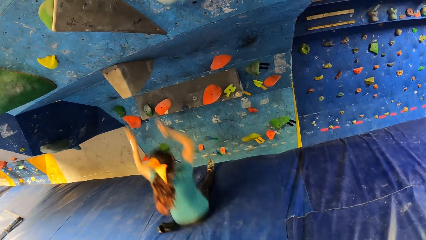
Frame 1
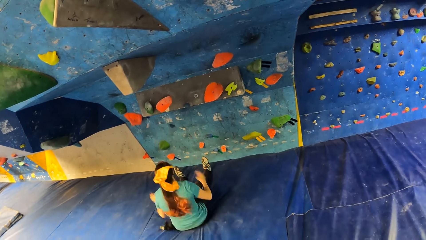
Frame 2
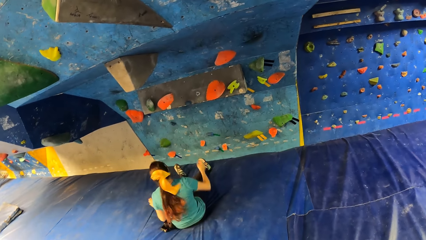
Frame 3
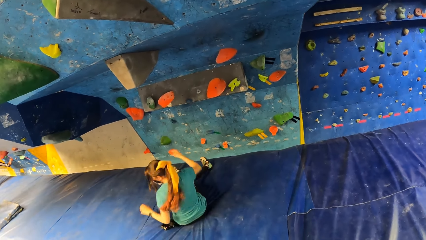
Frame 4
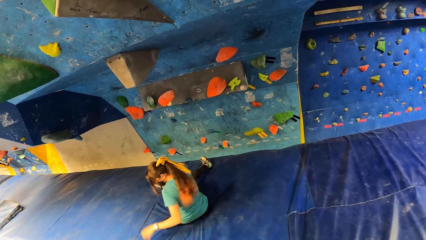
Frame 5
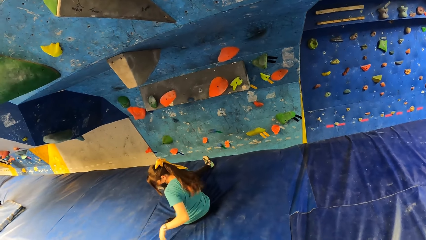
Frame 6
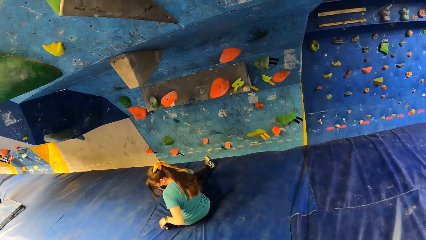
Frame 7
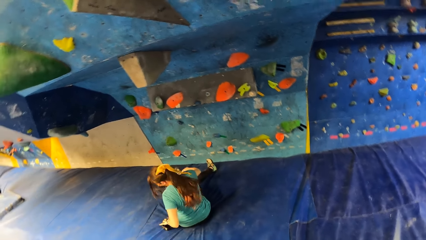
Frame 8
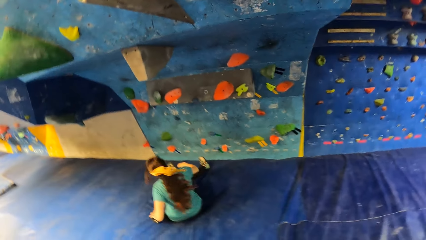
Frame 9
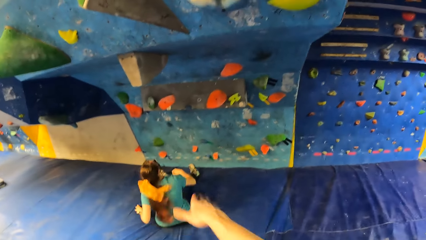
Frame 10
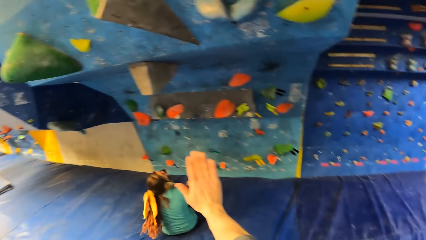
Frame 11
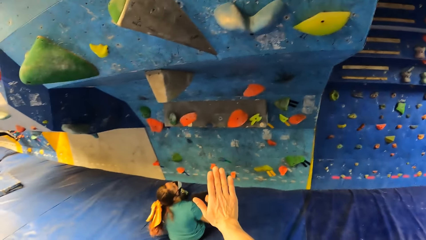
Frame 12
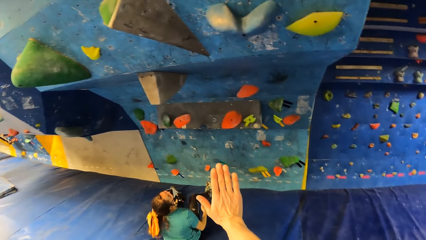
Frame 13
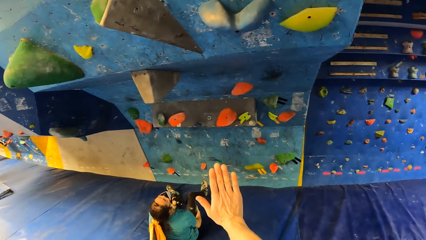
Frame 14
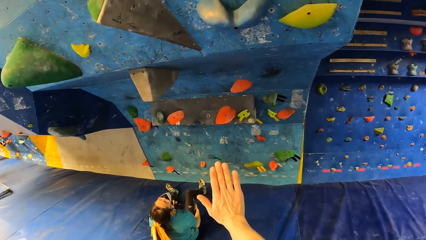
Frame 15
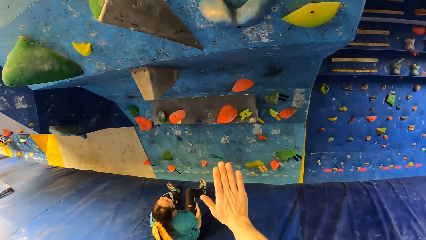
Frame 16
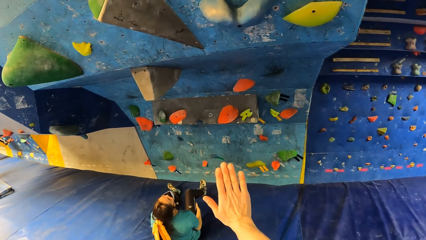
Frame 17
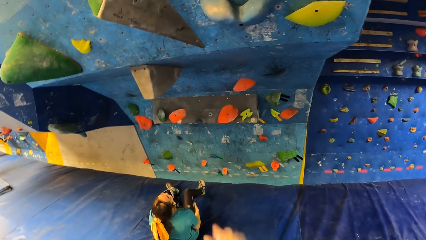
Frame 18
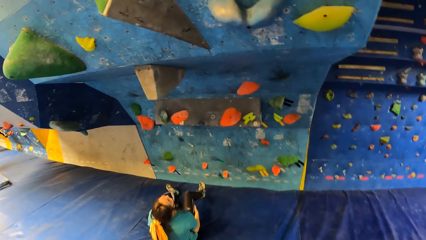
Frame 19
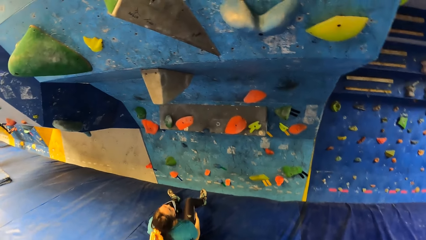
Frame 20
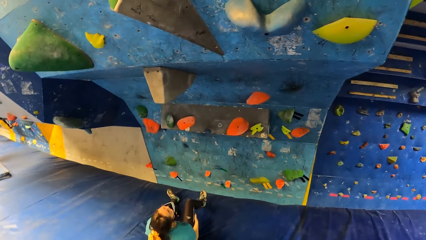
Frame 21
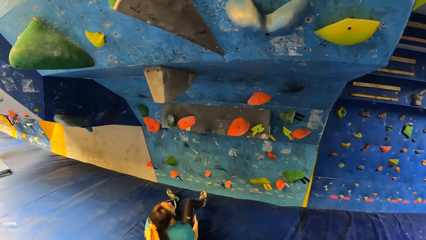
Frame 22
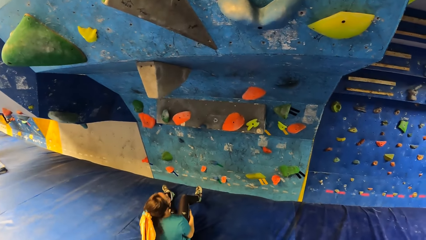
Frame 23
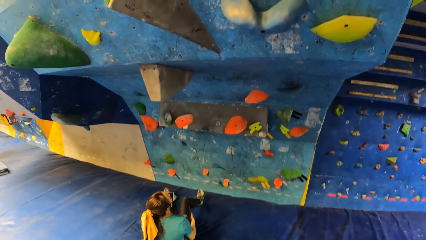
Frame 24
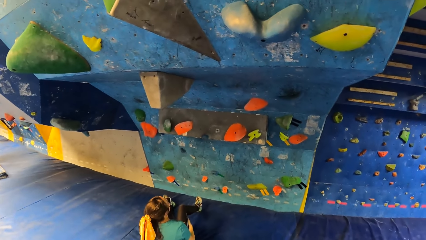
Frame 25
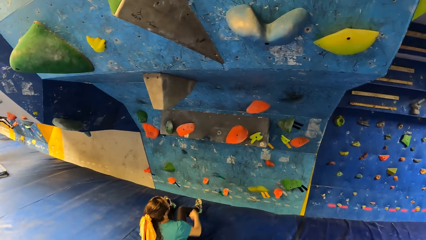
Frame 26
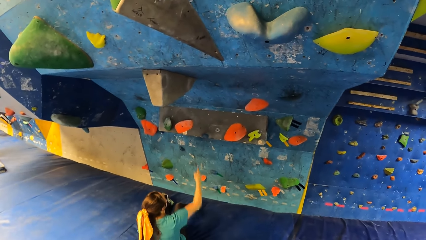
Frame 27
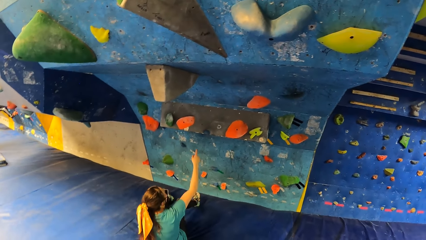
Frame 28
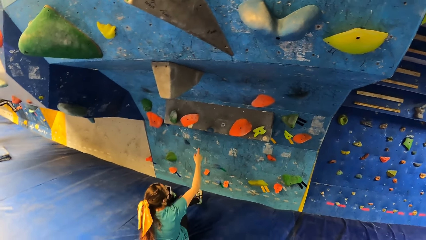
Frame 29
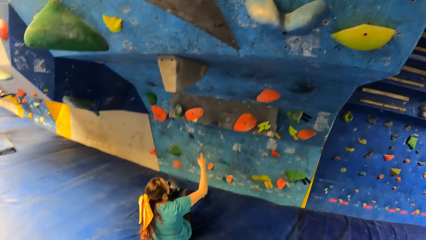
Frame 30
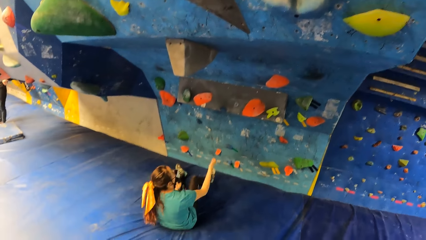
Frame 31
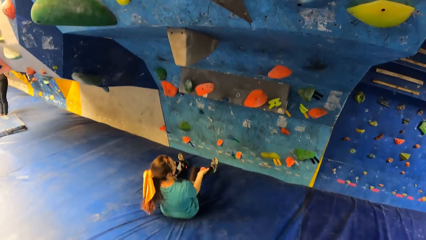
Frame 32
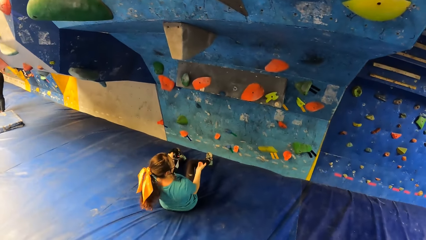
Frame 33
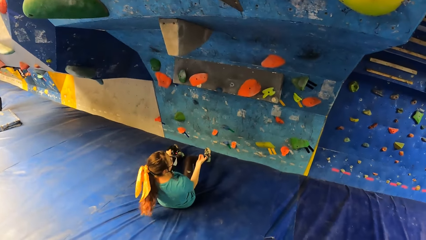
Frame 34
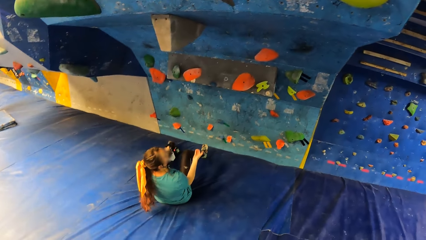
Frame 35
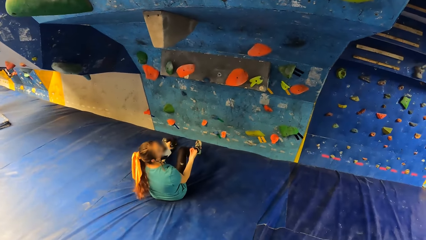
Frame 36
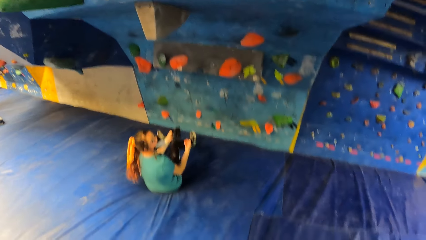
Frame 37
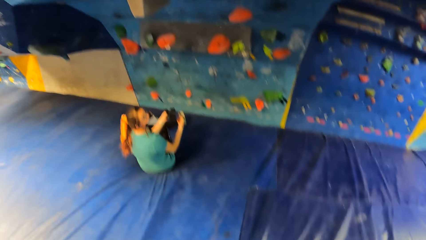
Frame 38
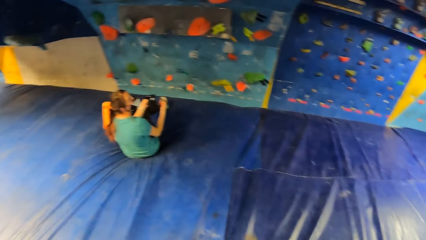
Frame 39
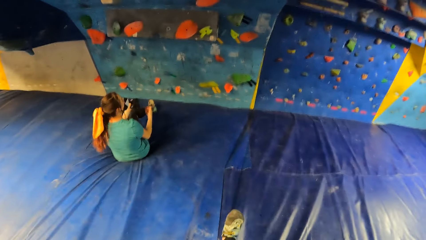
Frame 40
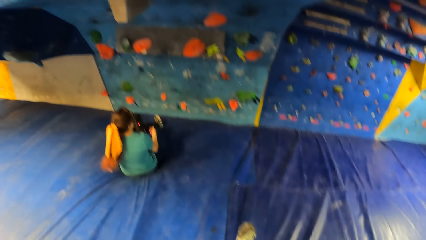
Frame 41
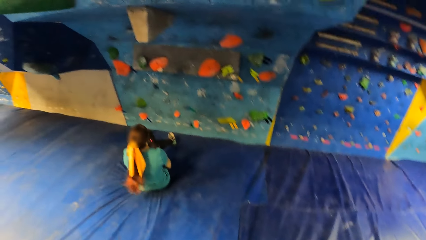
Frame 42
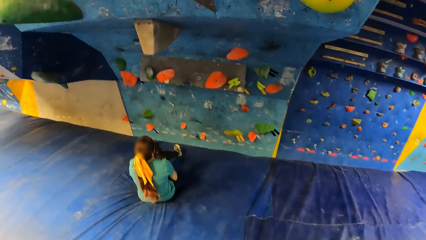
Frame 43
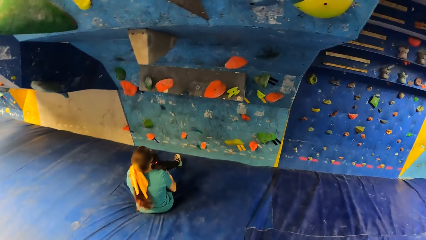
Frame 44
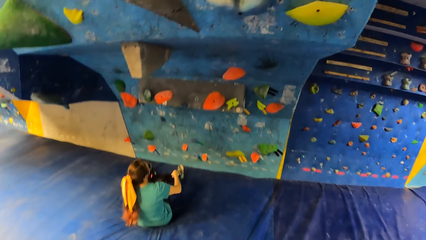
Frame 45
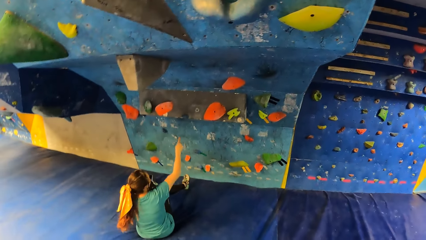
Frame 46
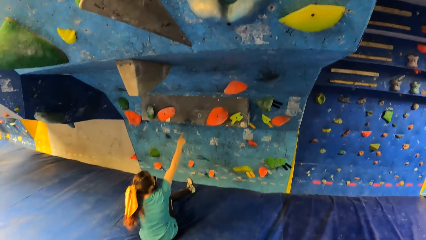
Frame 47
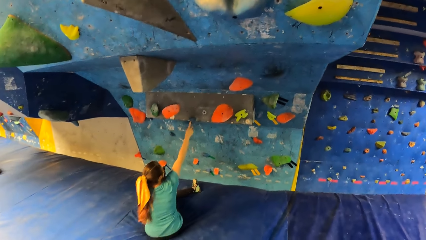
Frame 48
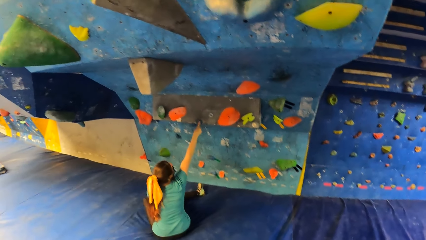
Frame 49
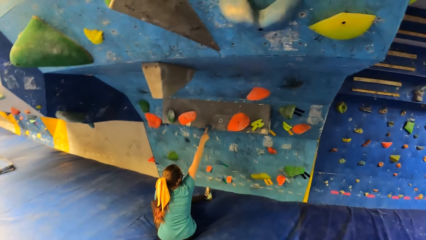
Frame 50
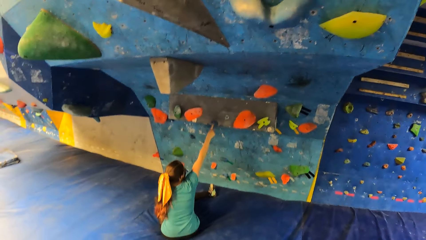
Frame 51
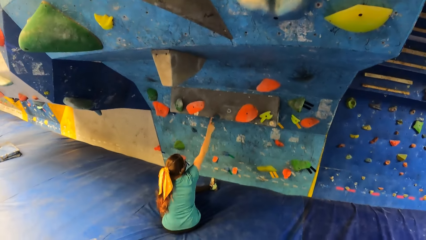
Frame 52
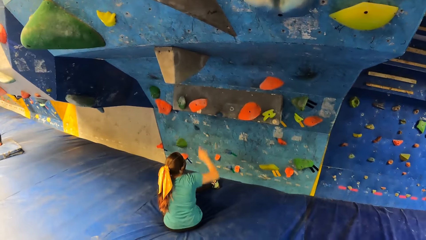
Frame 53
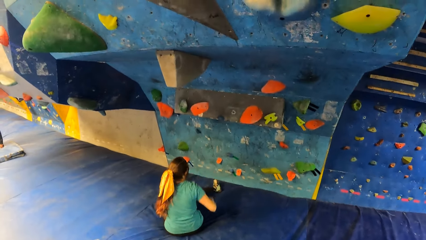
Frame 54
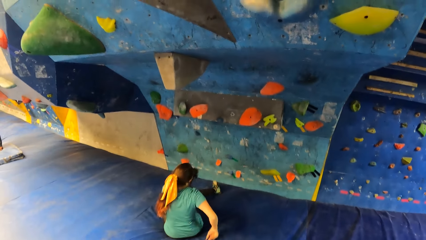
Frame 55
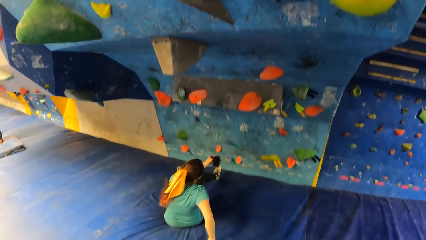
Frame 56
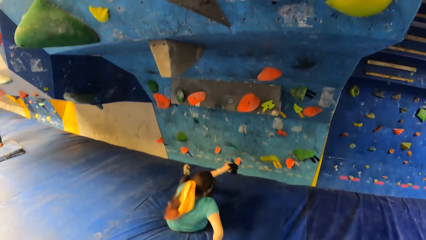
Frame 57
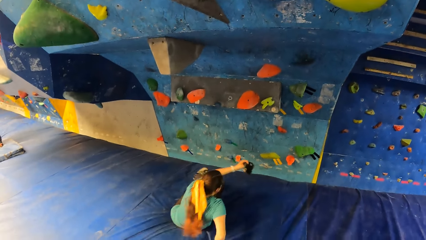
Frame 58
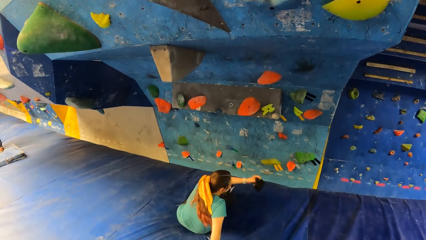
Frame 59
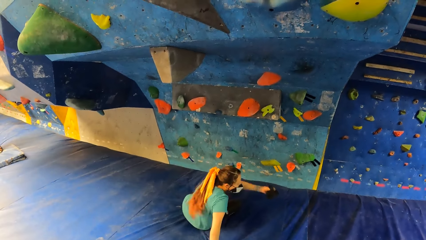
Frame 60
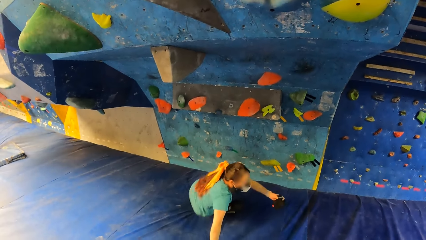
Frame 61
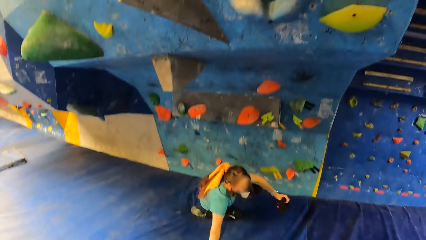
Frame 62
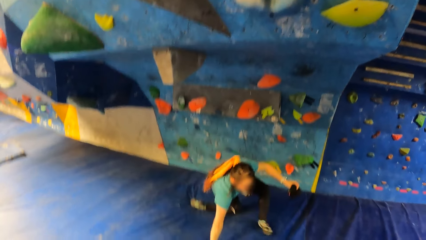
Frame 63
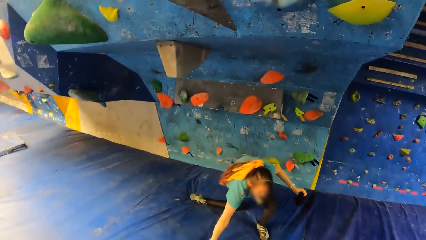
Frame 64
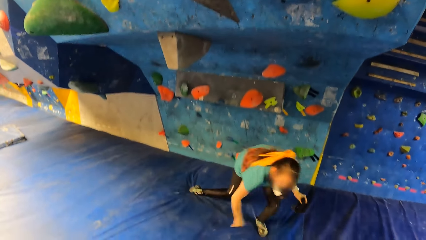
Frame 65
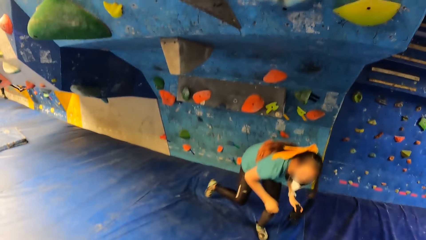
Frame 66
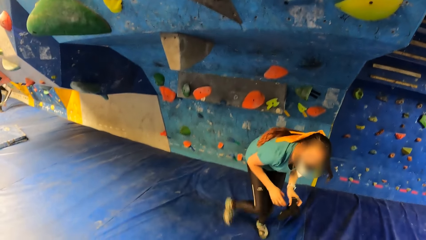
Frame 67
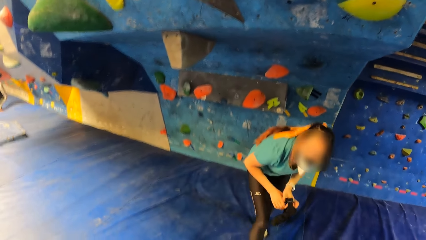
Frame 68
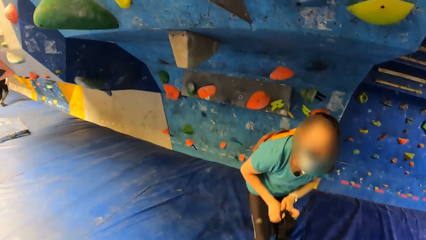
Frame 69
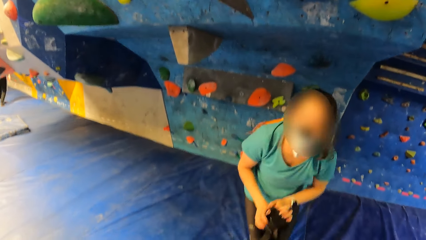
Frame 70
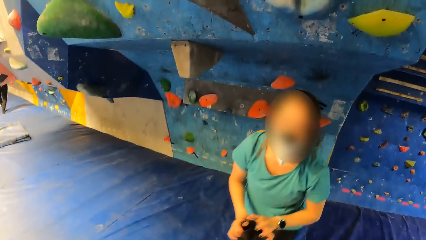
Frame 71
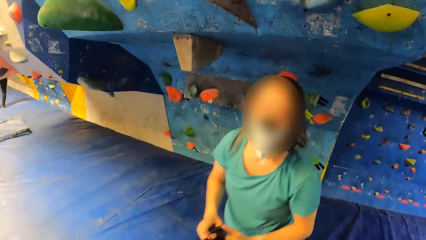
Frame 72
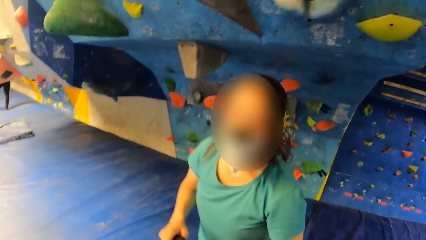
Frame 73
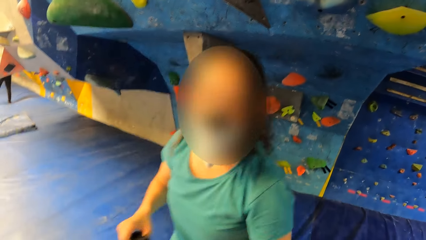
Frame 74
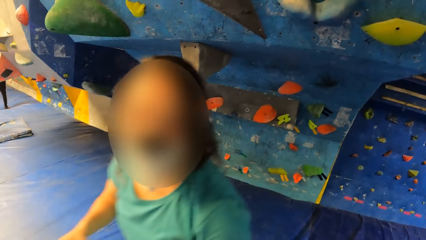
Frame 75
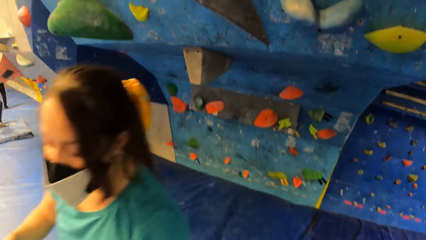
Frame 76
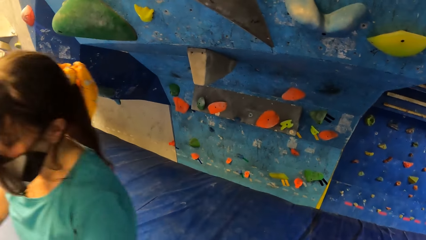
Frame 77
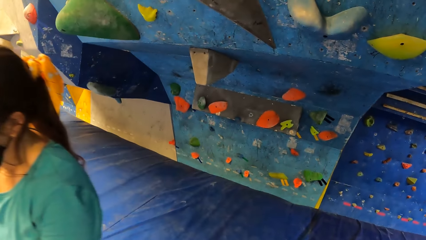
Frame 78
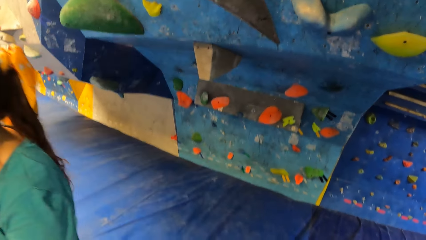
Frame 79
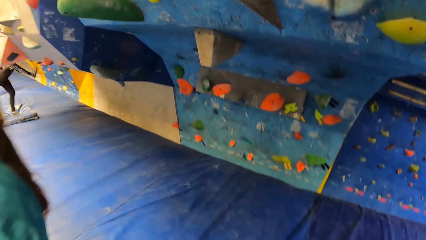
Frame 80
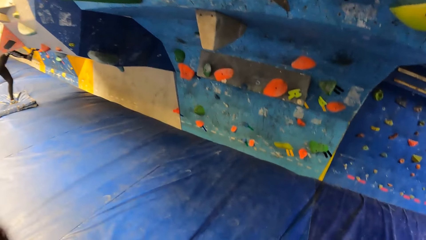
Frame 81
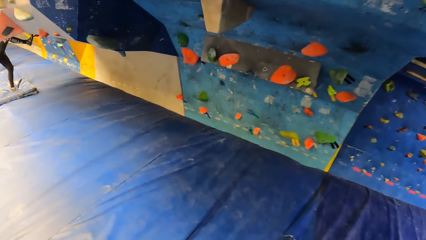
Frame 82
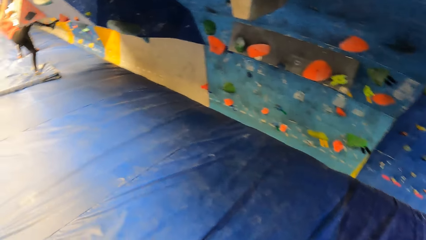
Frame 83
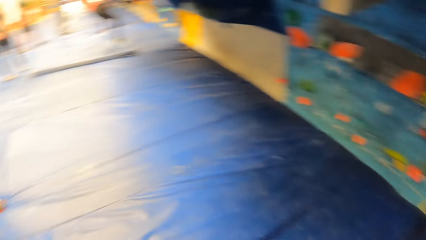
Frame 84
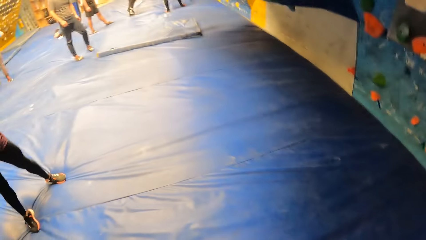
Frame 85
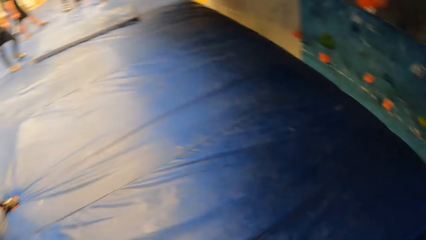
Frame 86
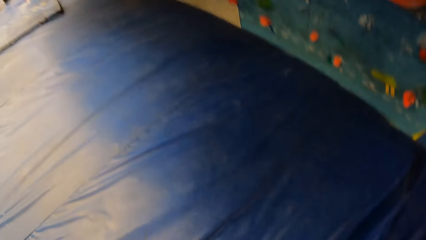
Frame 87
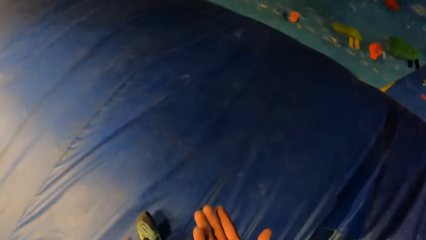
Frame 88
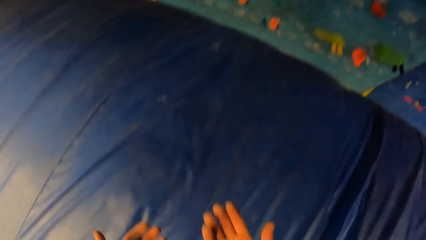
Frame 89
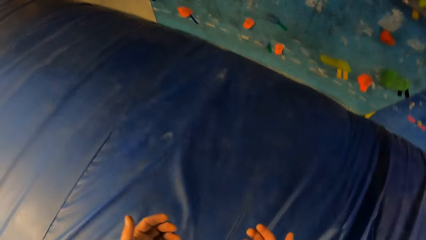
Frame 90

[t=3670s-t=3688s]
The woman falls from the bouldering wall on the bouldering mat. The woman picks up the head scarf. The camera wearer makes gestures with his right hand. The woman stares at the bouldering wall. The woman points to the bouldering wall with her right hand. The woman turns around. The woman touches the artificial rock. The woman points to the bouldering wall with her right hand again. The woman stands on the bouldering mat. The woman moves around. The camera wearer walks around.
